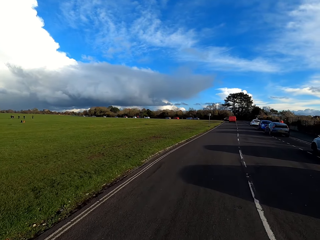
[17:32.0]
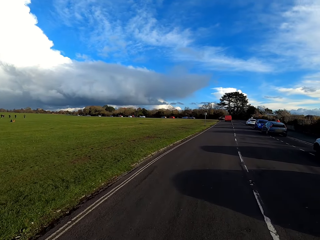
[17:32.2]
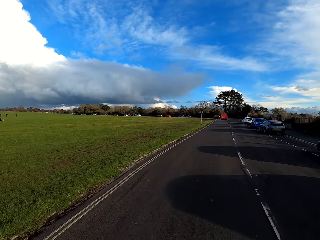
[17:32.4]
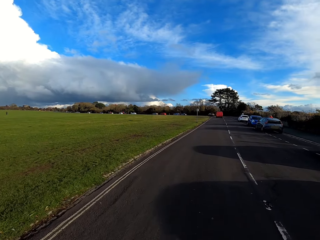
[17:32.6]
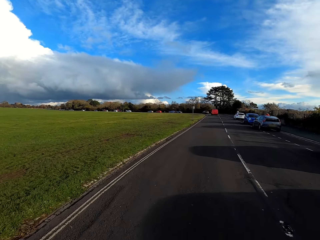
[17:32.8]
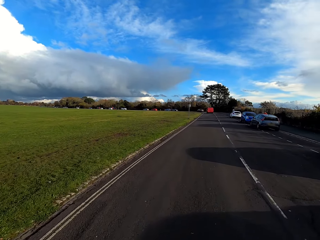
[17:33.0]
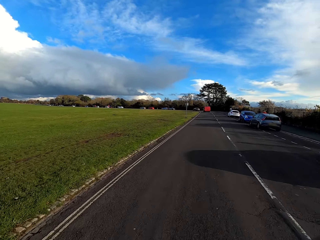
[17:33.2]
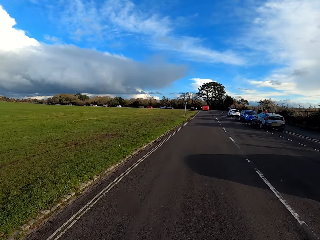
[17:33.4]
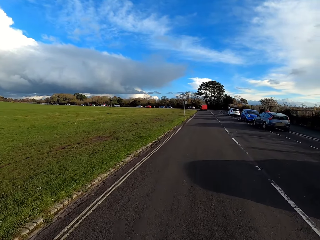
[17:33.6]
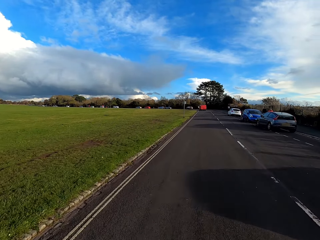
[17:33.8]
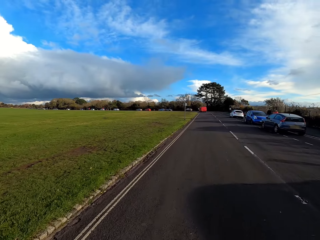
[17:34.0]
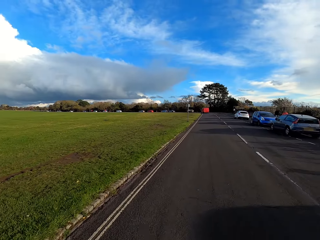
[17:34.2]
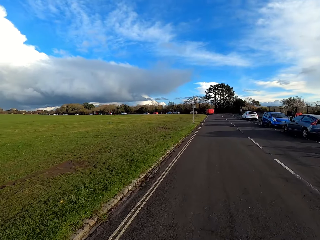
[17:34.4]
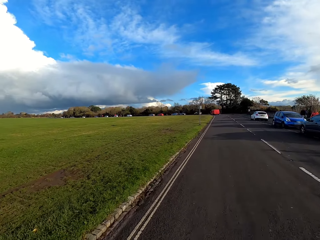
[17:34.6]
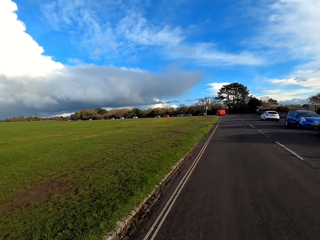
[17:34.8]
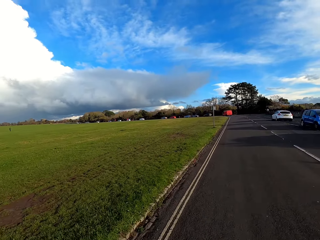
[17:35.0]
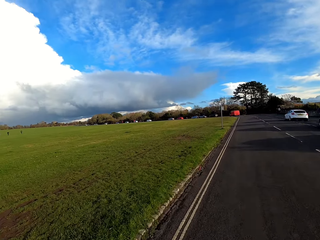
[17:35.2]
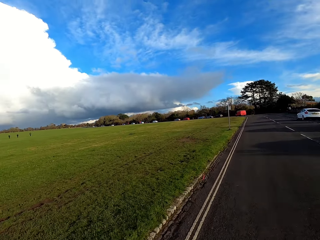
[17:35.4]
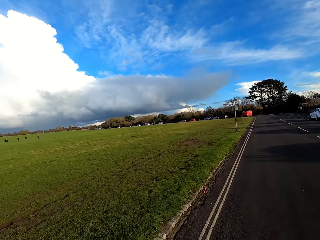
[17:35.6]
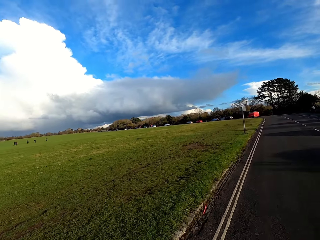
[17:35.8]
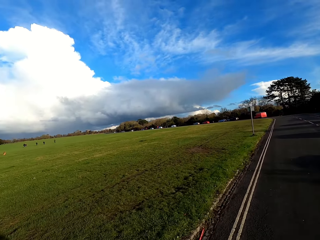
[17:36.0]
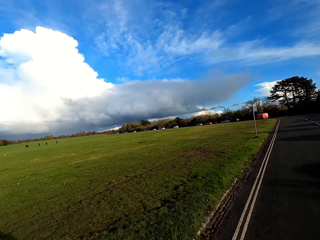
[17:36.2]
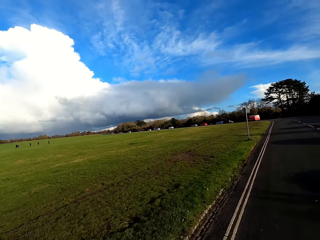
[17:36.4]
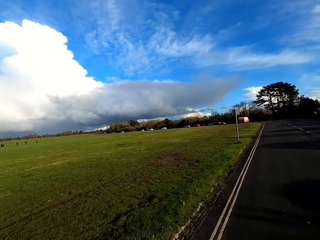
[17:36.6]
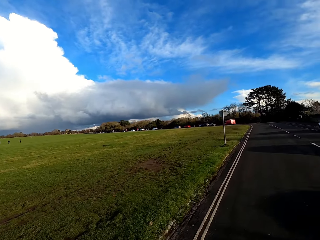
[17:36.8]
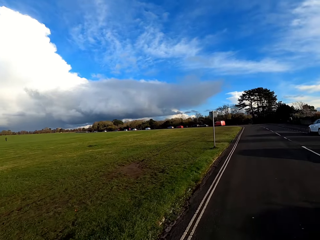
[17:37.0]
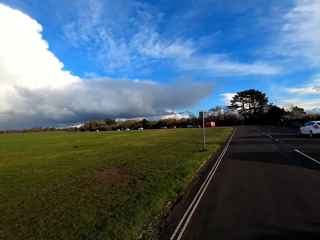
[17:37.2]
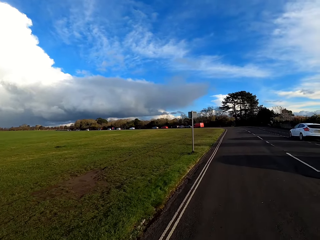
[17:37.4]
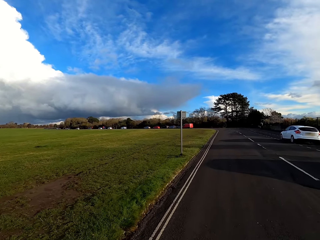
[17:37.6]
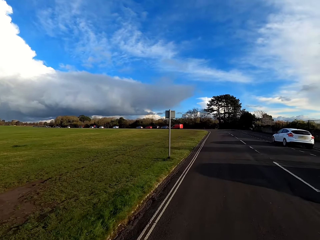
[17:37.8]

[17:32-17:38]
The camera wearer cycles on a highway.

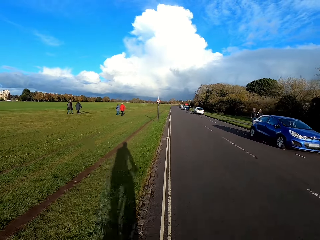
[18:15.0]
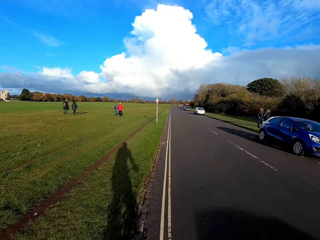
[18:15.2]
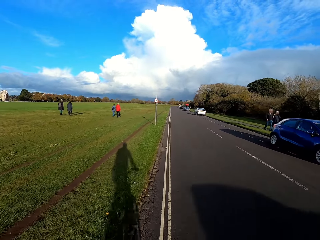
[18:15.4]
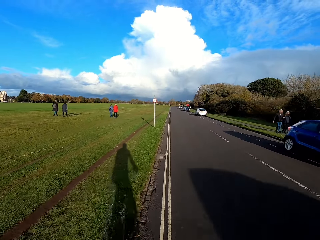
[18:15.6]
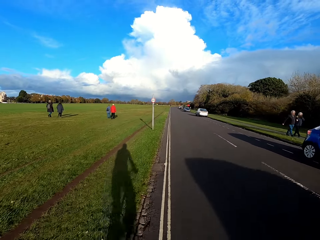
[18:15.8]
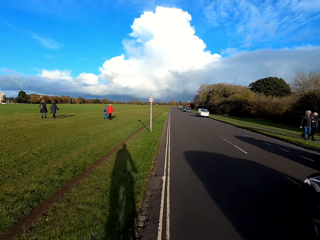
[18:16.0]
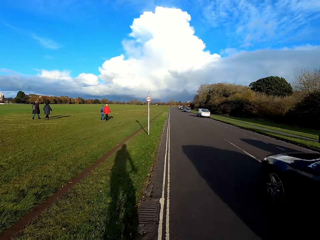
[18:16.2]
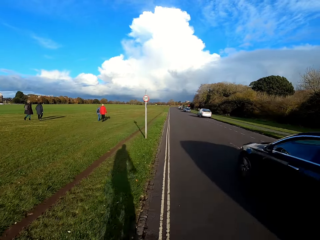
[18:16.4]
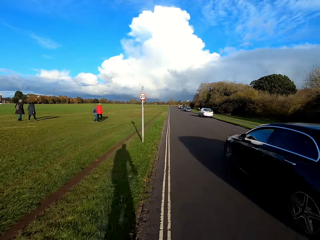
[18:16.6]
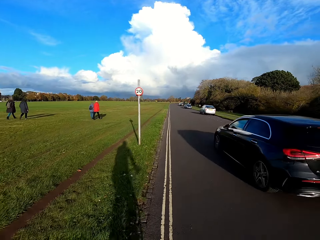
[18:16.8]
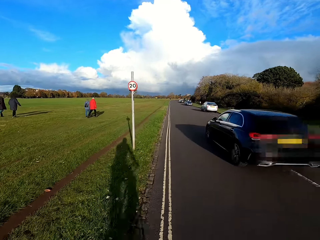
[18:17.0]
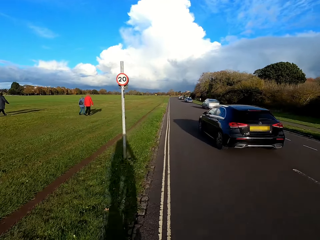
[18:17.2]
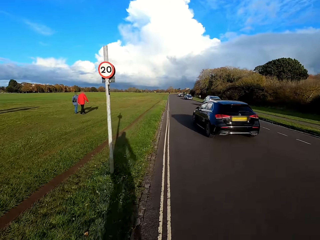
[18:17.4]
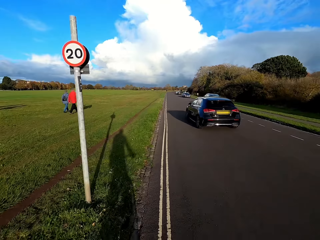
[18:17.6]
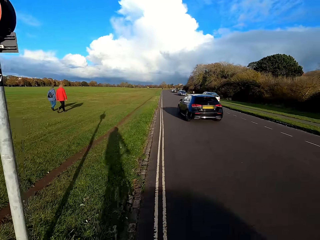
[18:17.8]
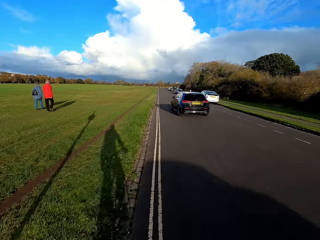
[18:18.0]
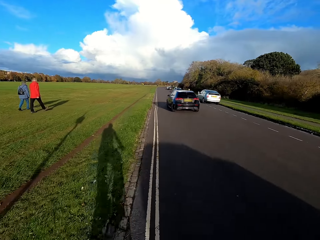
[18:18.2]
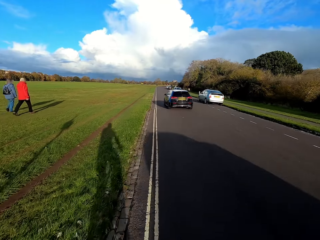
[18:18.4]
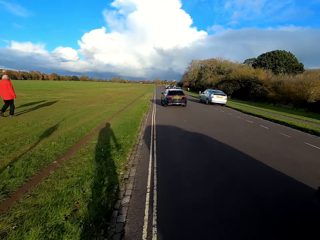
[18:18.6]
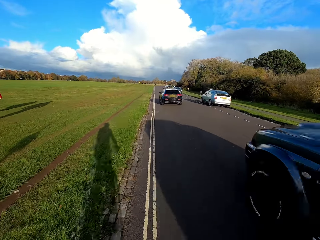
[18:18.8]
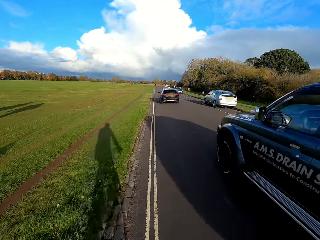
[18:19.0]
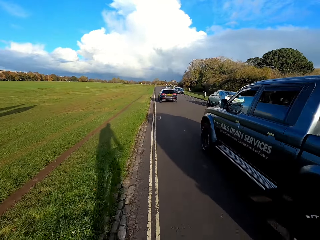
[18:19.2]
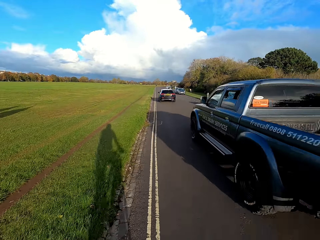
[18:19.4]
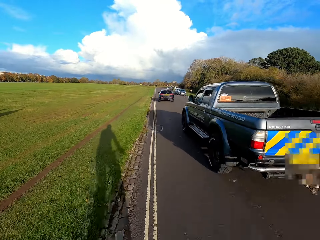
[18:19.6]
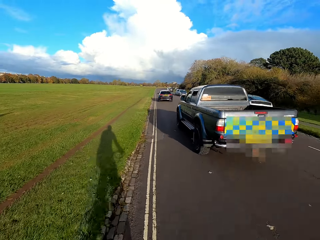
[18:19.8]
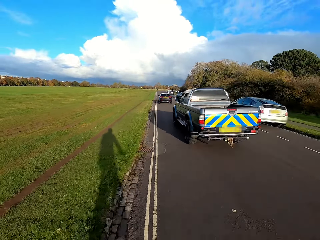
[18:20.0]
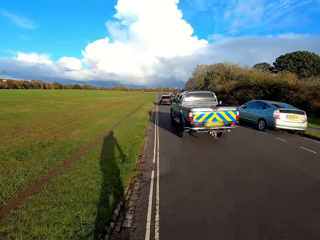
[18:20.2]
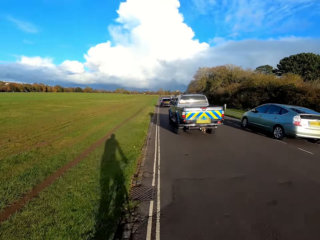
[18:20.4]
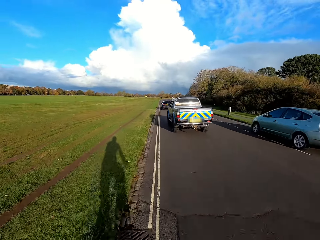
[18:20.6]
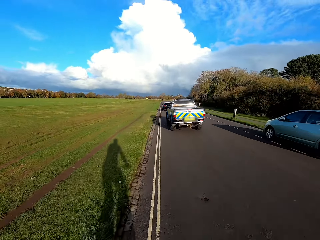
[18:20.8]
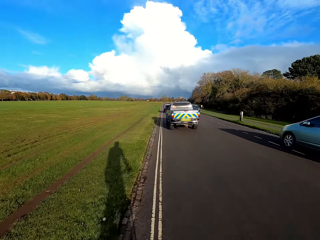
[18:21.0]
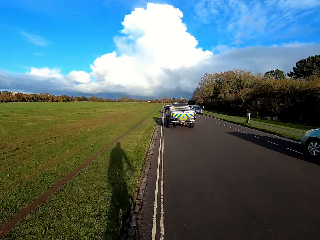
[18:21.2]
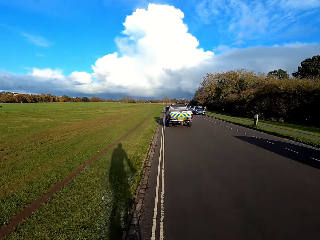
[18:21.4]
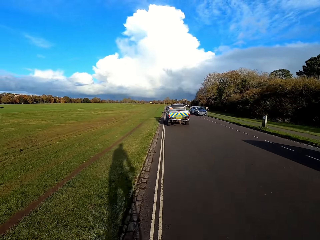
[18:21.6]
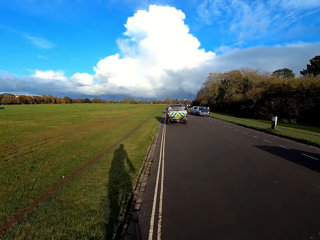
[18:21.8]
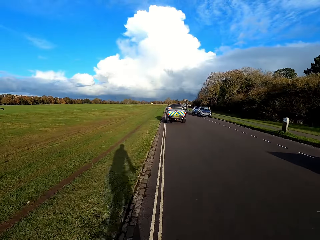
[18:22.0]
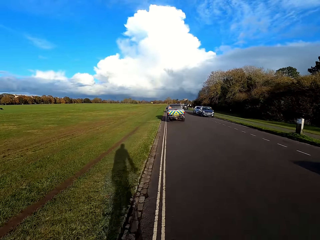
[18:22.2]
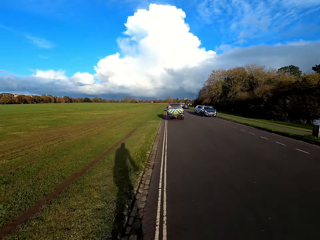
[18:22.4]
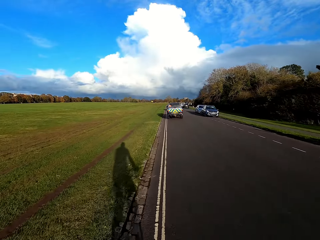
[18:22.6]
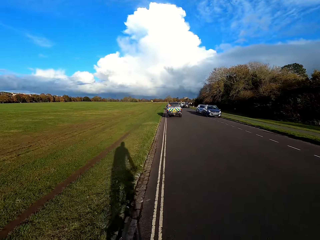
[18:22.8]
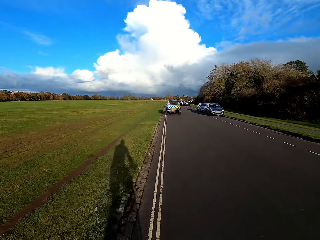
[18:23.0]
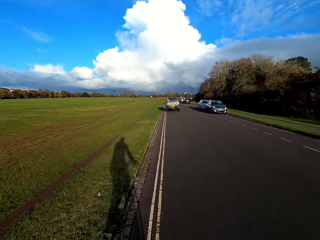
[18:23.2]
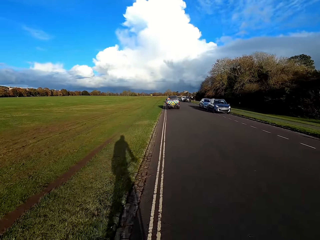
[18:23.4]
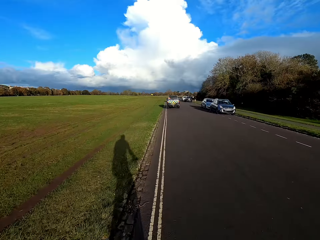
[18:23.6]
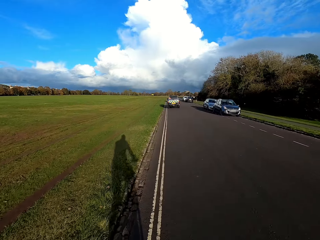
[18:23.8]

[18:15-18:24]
A black car drives past the camera wearer. A navy blue truck drives past the camera wearer.

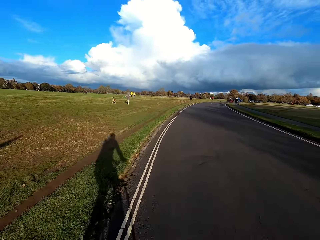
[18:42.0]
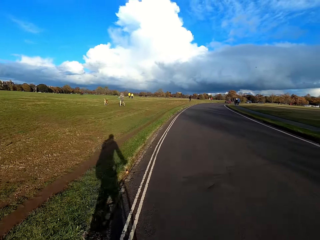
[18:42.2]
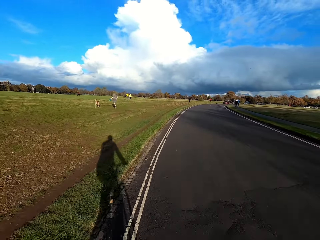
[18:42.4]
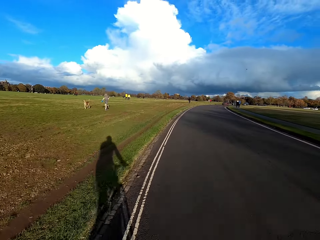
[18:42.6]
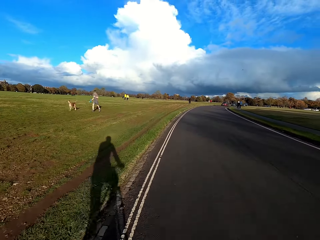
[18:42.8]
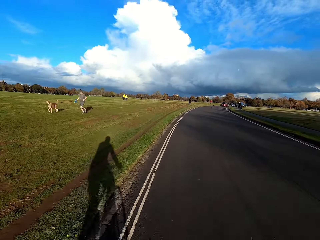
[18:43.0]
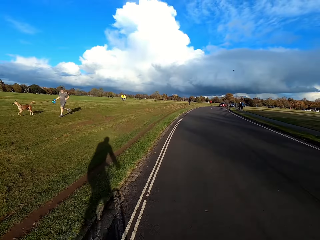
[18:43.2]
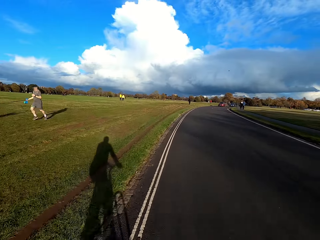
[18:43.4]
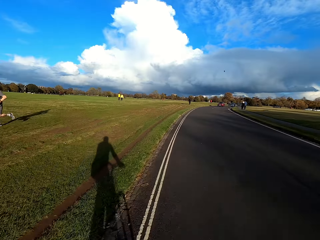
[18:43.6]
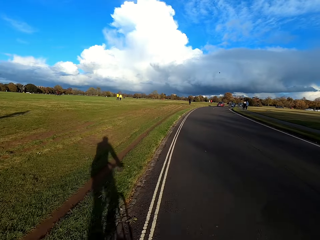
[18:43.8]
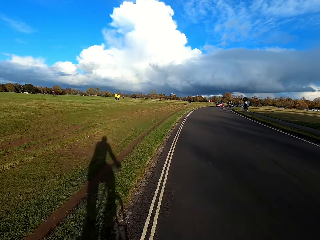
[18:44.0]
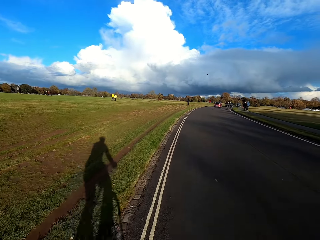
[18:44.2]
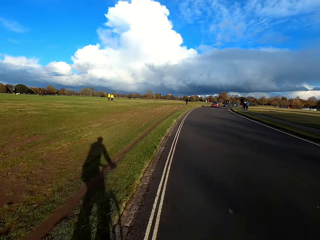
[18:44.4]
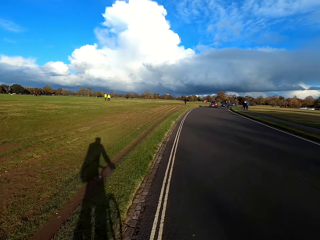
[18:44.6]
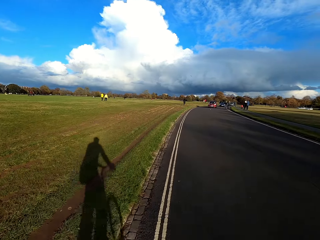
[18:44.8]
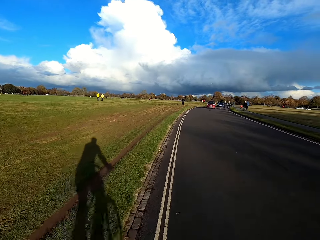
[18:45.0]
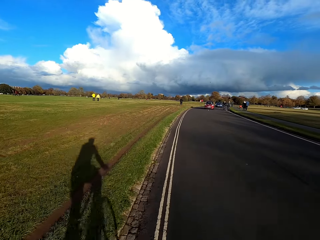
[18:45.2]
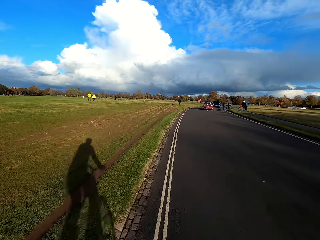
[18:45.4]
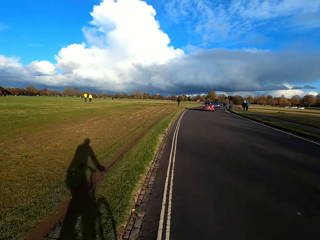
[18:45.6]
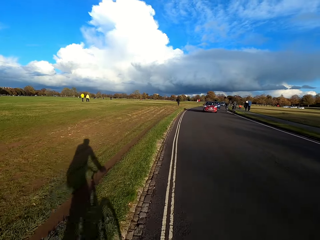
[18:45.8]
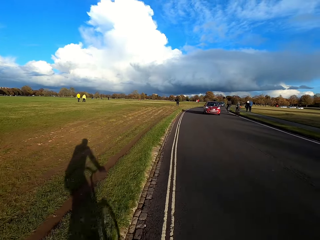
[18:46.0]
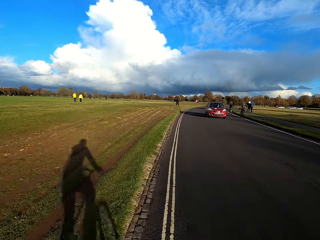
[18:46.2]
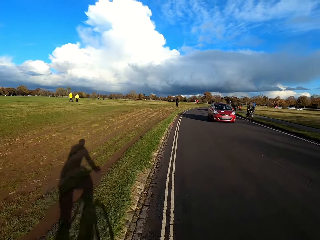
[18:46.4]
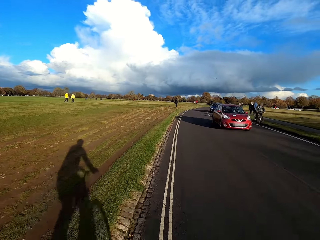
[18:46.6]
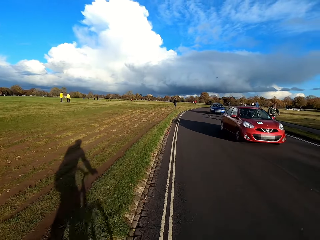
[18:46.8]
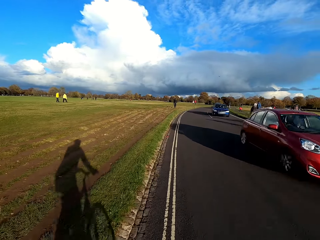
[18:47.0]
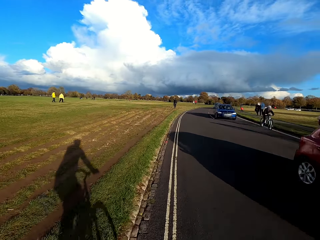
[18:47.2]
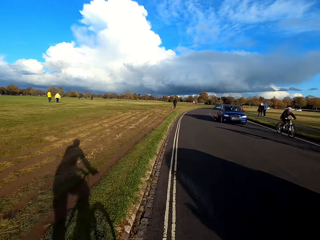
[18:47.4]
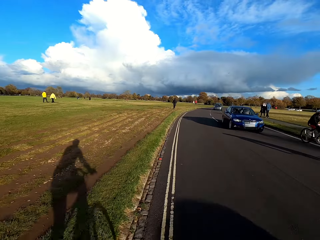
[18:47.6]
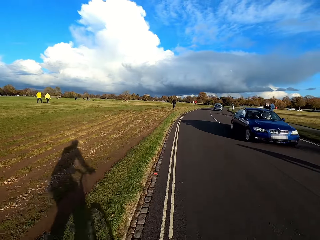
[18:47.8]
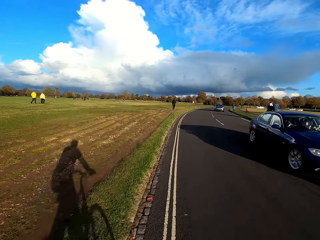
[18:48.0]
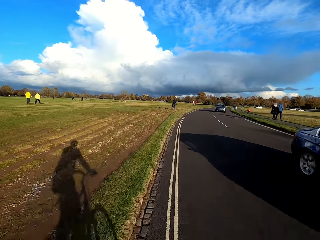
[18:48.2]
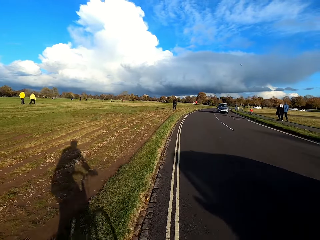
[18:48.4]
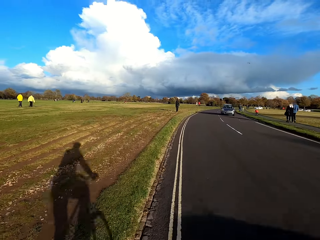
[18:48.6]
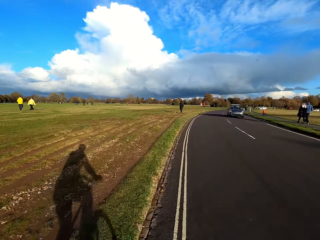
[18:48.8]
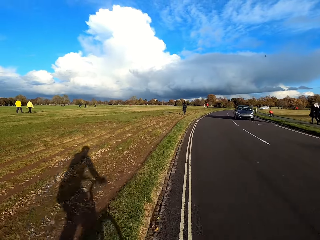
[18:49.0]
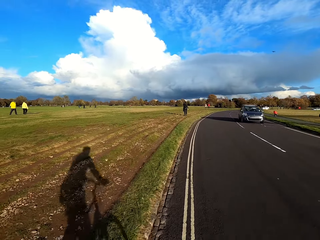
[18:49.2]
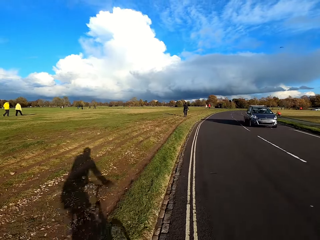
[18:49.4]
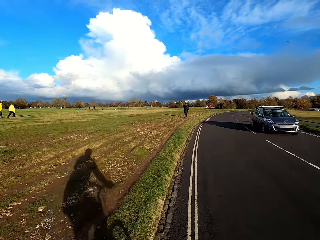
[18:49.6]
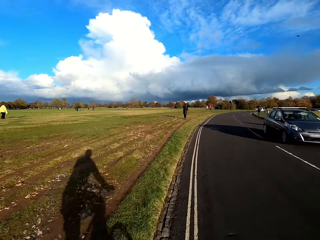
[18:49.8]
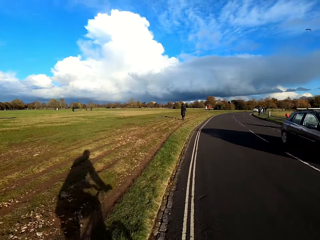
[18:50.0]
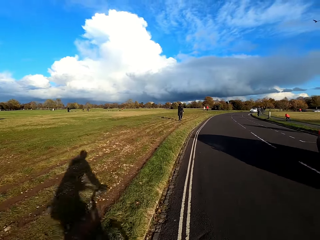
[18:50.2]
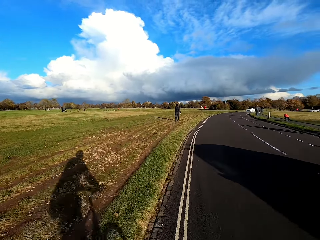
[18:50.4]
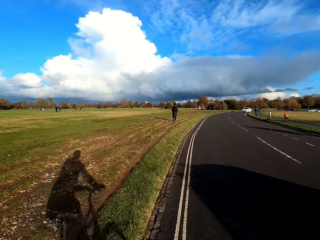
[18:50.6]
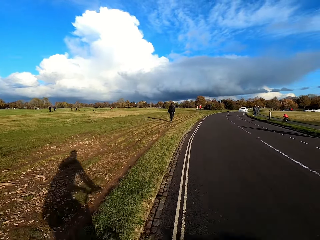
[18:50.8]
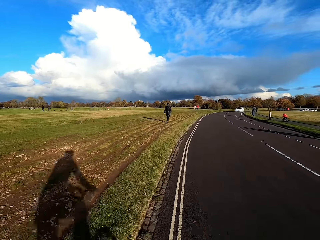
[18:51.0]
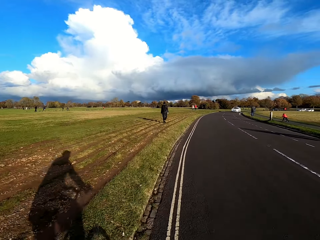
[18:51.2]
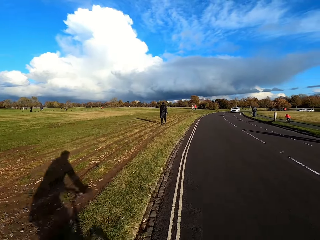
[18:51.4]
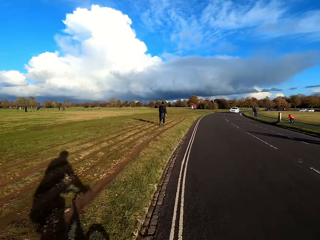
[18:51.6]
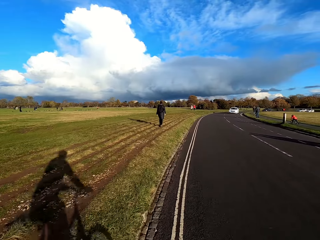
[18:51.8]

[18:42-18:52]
A man races a dog past the camera wearer. A red car drives past the camera wearer. A blue car drives past the camera wearer. An ash car drives past the camera wearer.
